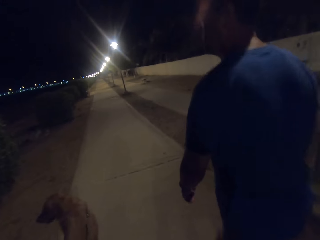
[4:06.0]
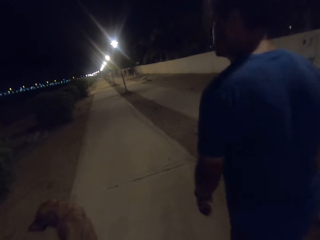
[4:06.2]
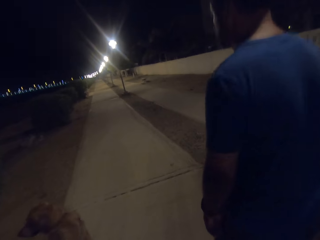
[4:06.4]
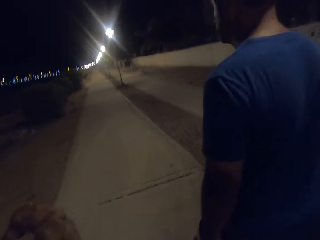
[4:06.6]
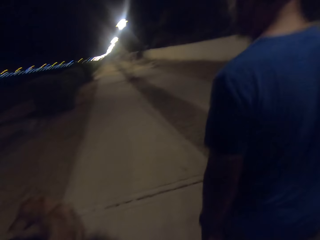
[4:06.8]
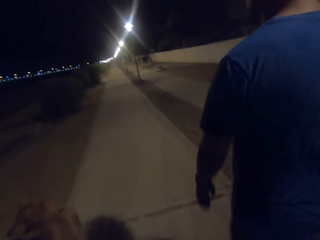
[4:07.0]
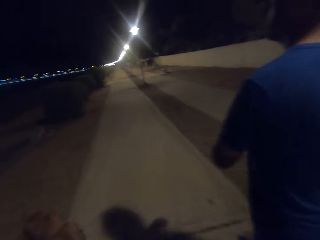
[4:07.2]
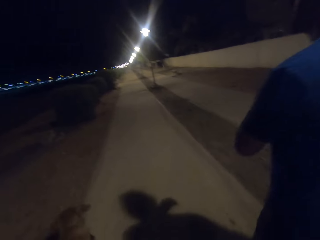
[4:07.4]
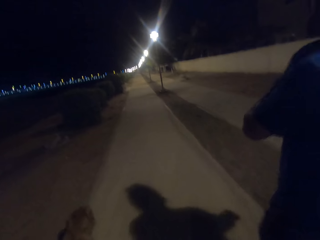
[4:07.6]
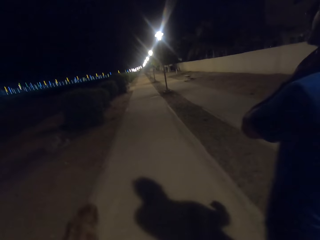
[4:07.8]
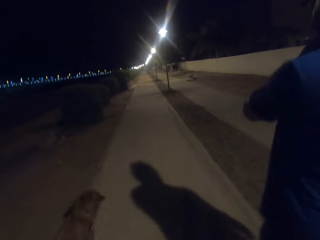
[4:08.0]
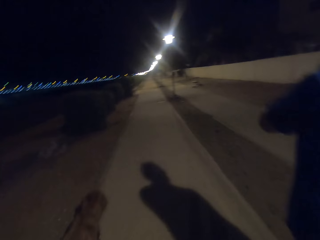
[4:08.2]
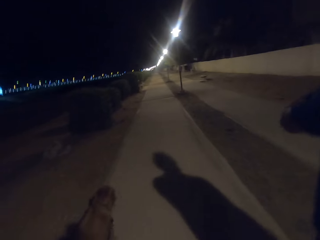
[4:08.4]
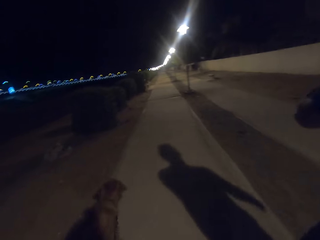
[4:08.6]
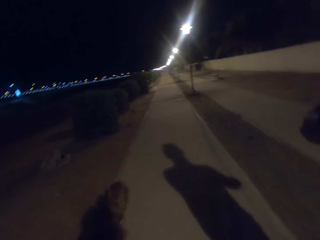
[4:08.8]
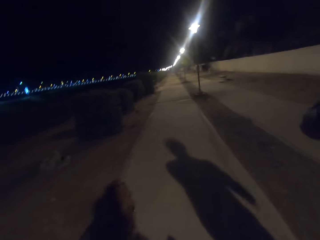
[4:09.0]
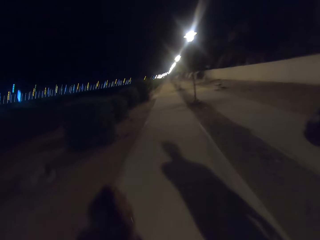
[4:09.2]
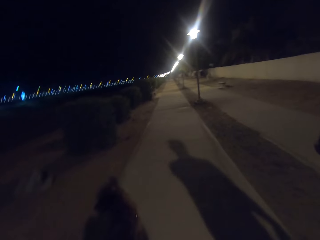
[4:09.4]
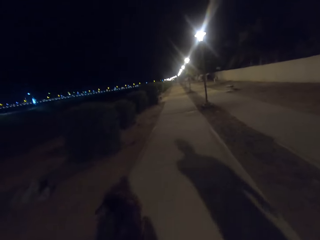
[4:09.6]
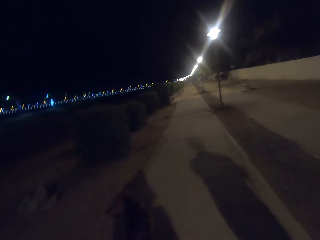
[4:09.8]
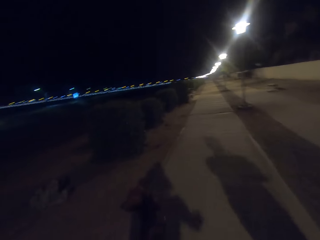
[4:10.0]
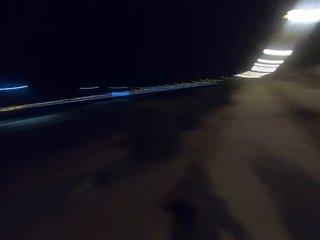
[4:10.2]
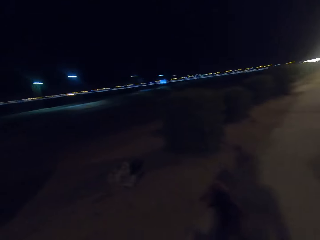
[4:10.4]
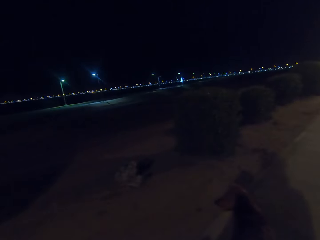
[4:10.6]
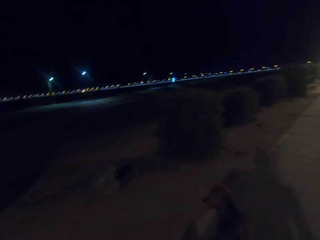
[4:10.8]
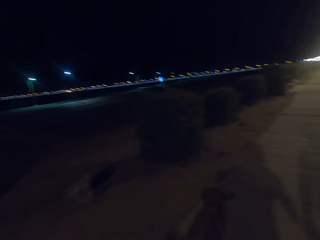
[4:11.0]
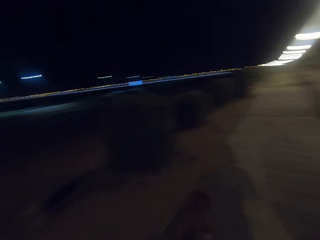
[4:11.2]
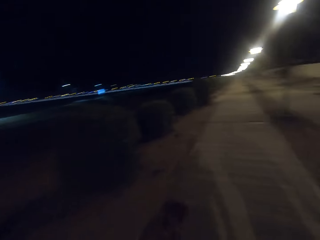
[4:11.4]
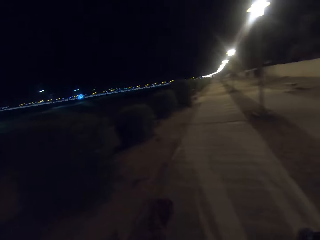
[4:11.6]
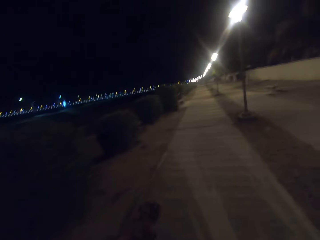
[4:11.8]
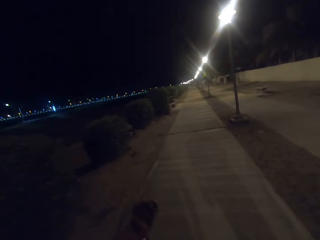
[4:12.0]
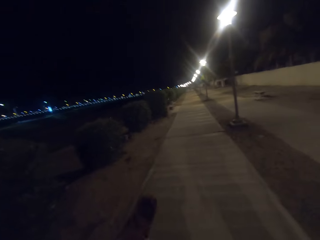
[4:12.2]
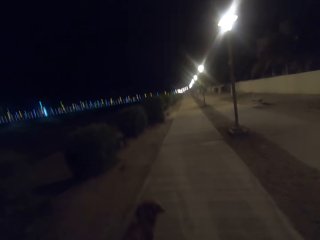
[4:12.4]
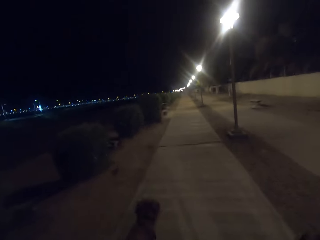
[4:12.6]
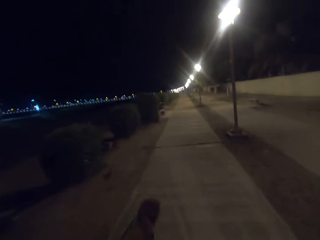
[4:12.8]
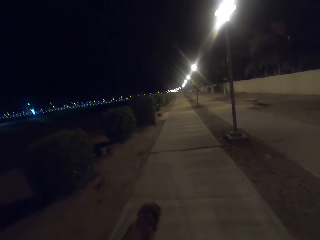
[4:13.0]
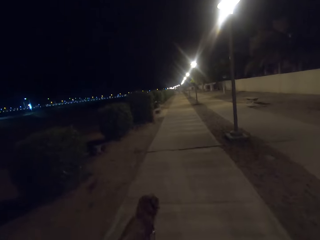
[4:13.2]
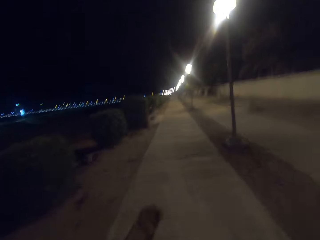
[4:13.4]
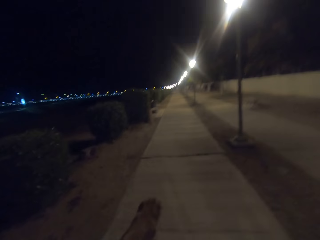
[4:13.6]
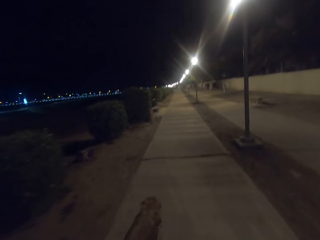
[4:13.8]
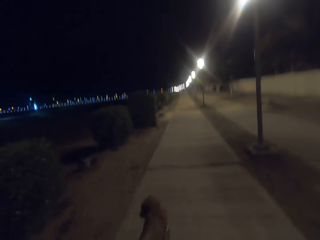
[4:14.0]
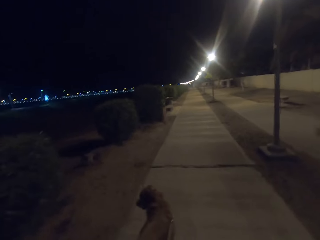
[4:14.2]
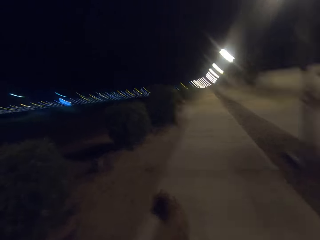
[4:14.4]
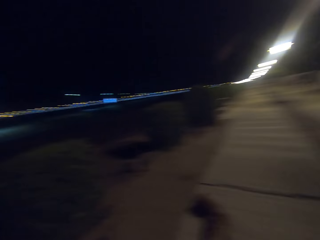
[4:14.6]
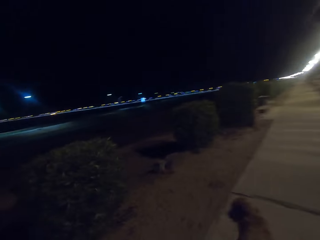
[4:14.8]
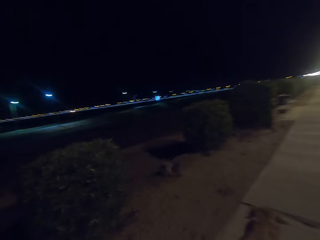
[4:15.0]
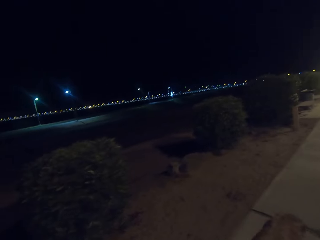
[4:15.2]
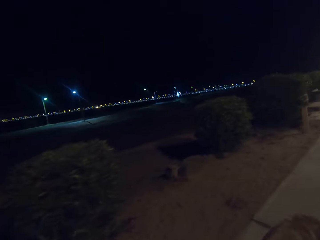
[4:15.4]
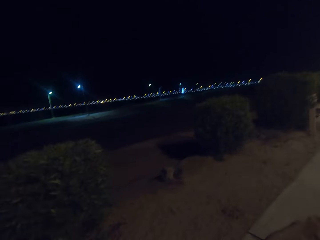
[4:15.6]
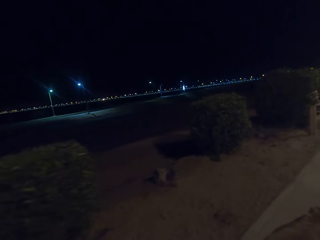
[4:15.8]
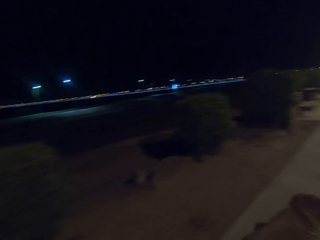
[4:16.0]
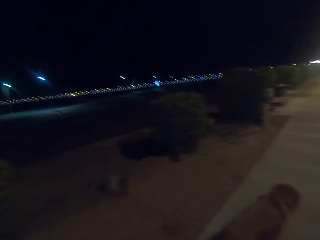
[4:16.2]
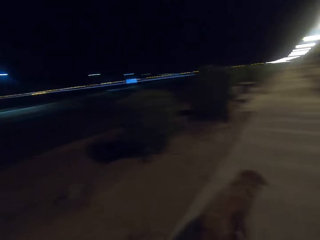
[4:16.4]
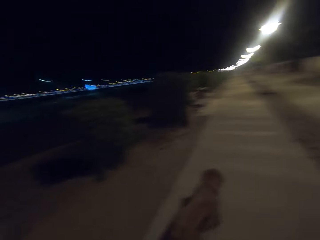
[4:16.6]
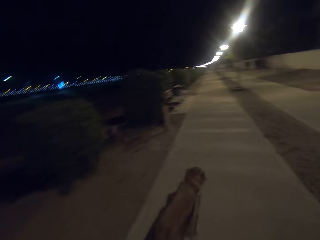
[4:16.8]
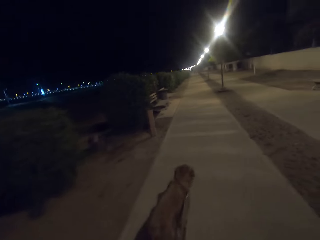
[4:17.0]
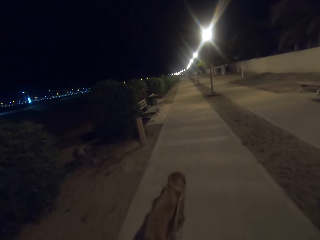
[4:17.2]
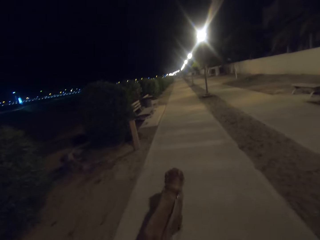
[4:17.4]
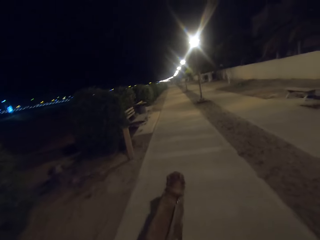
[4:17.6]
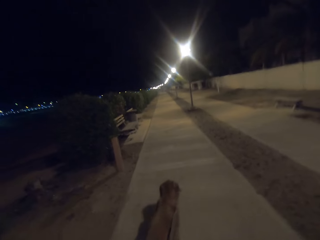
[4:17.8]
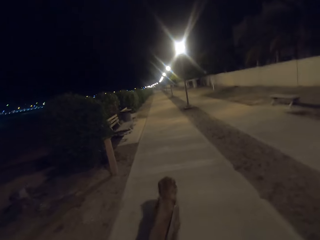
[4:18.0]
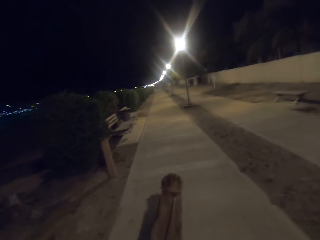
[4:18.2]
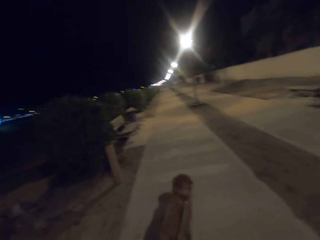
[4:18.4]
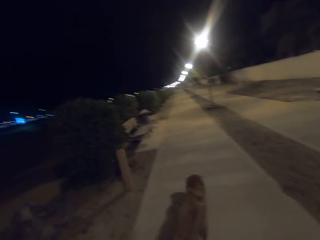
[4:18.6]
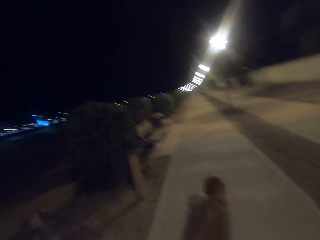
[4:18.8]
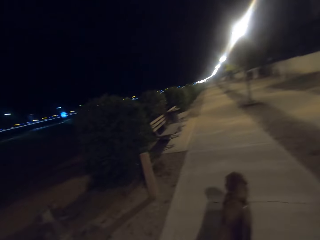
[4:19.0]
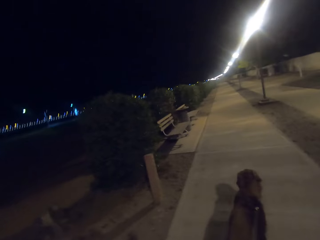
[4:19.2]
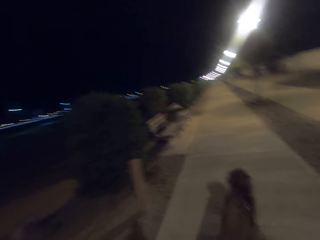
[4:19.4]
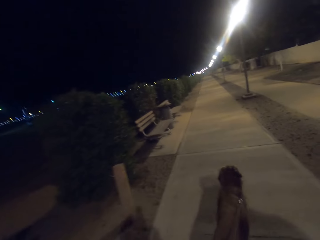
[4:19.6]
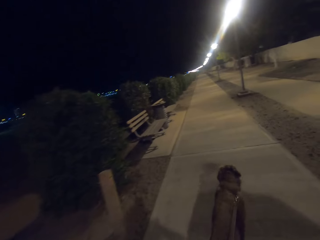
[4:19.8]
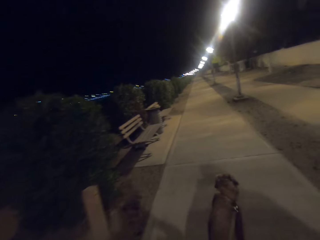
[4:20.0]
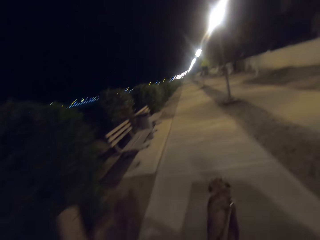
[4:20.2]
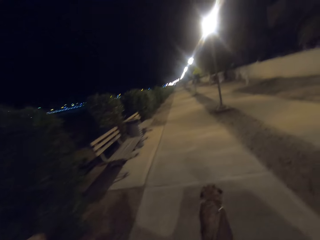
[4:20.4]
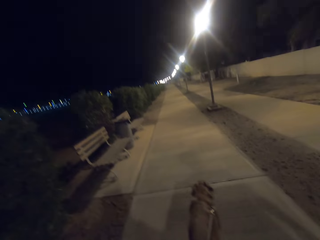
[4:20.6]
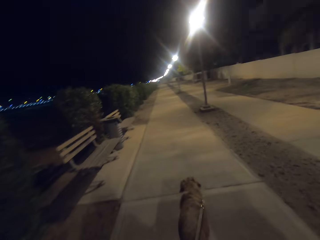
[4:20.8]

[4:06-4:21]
The camera wearer walks the dog in the park. They look at the lights. They look around the park. They talk to a man. They walk on the walkway.

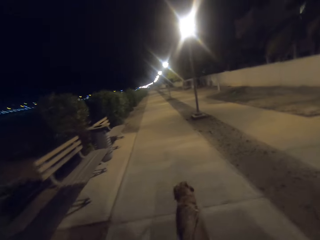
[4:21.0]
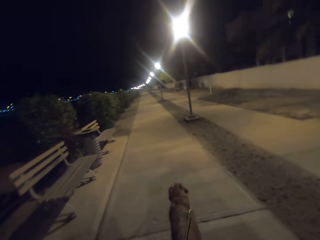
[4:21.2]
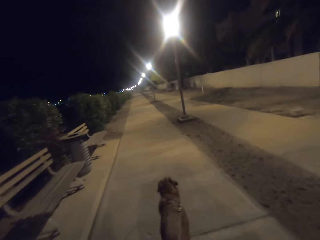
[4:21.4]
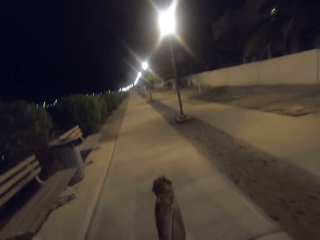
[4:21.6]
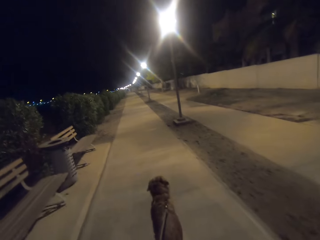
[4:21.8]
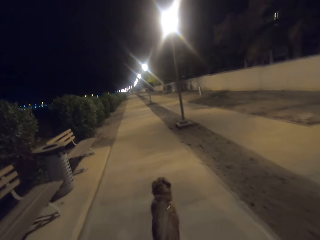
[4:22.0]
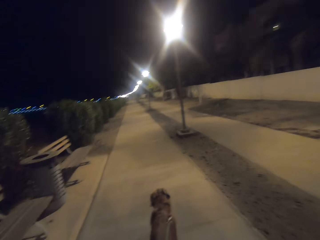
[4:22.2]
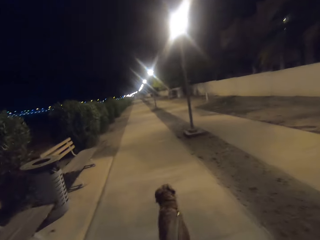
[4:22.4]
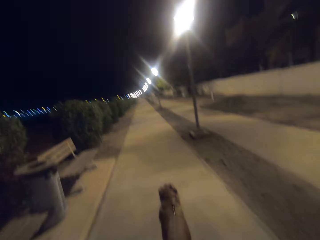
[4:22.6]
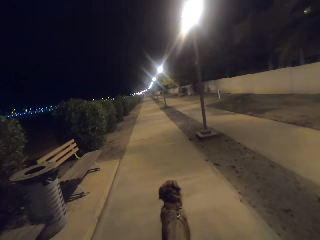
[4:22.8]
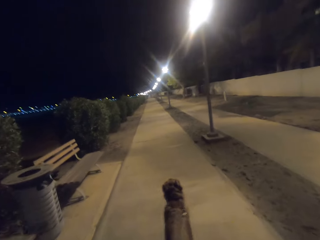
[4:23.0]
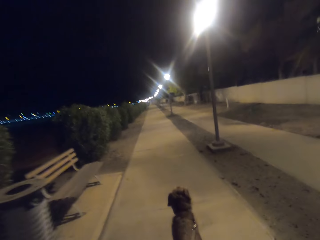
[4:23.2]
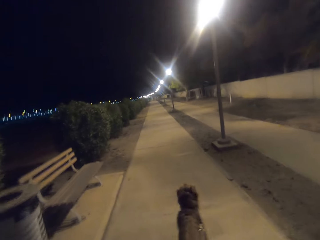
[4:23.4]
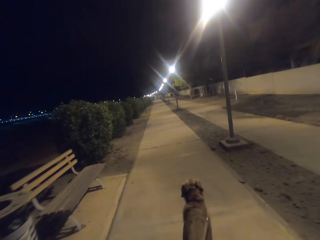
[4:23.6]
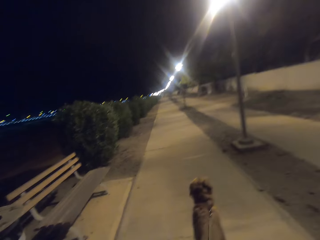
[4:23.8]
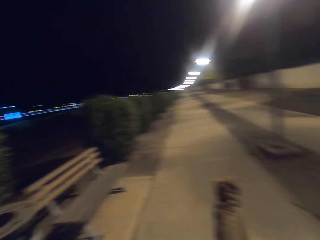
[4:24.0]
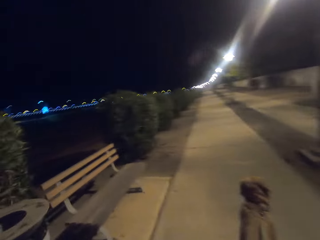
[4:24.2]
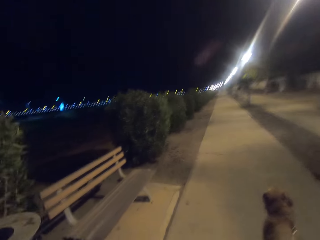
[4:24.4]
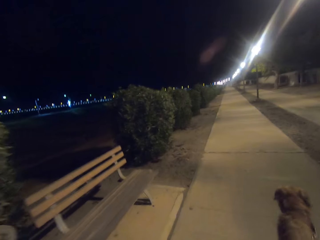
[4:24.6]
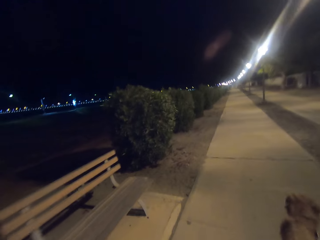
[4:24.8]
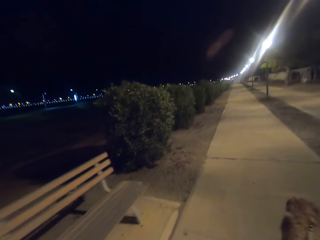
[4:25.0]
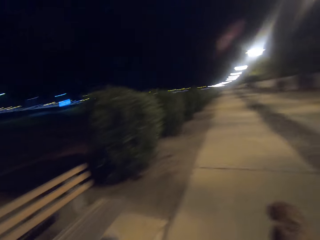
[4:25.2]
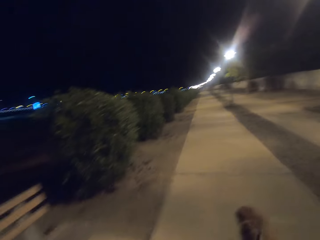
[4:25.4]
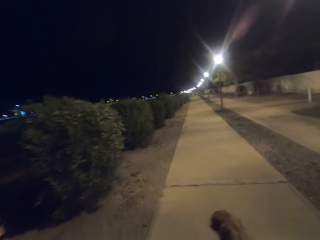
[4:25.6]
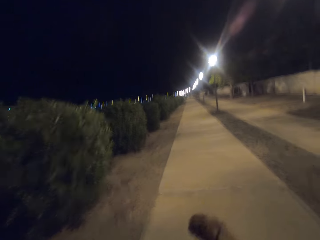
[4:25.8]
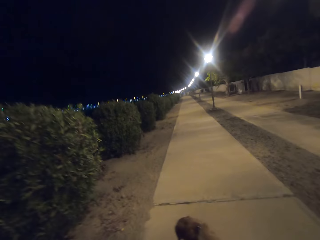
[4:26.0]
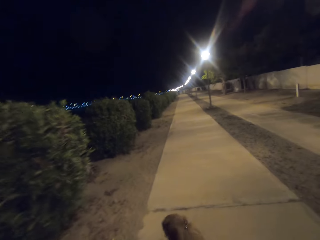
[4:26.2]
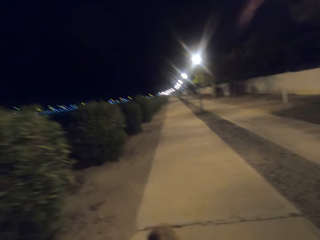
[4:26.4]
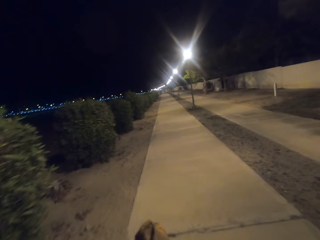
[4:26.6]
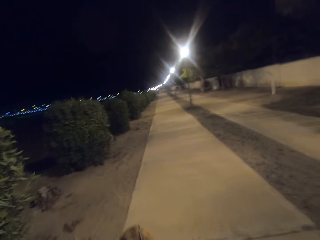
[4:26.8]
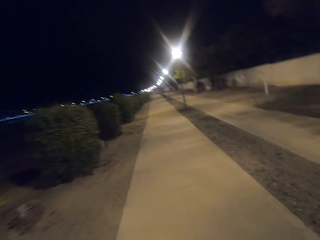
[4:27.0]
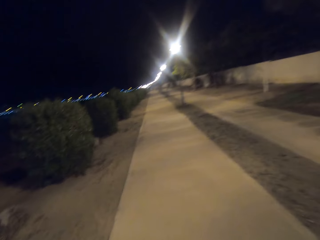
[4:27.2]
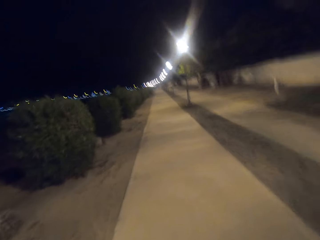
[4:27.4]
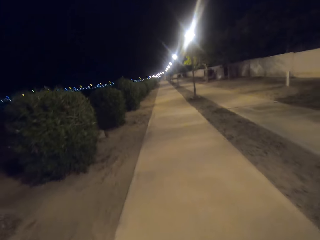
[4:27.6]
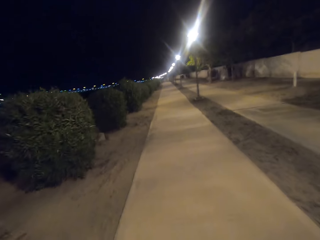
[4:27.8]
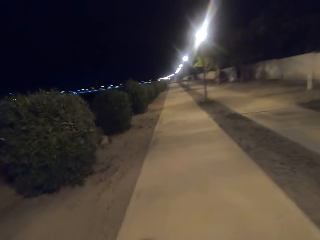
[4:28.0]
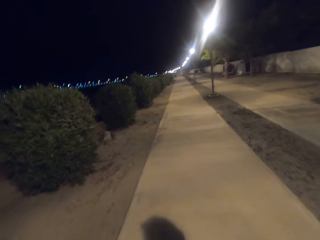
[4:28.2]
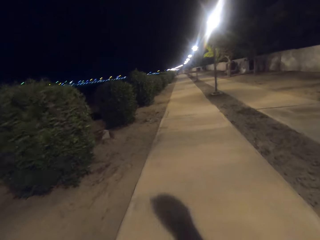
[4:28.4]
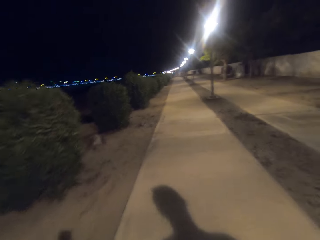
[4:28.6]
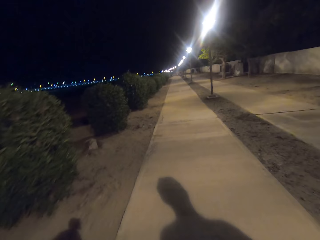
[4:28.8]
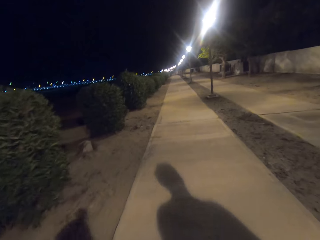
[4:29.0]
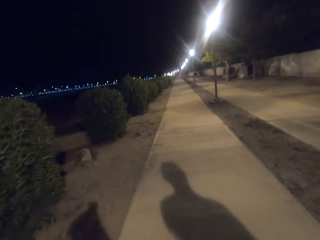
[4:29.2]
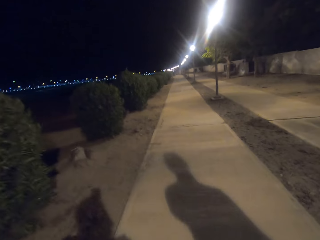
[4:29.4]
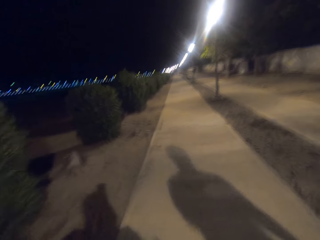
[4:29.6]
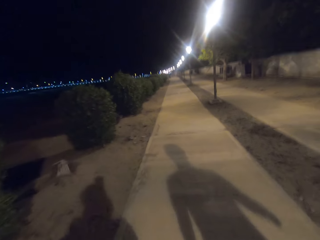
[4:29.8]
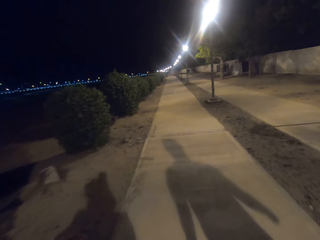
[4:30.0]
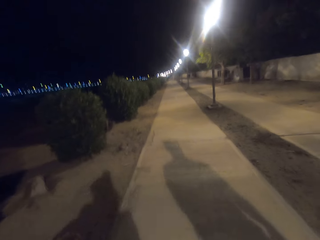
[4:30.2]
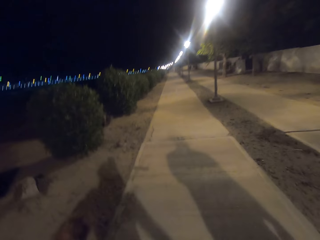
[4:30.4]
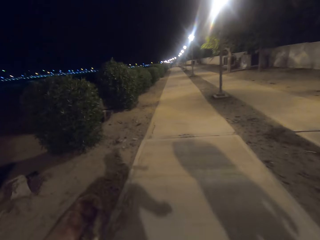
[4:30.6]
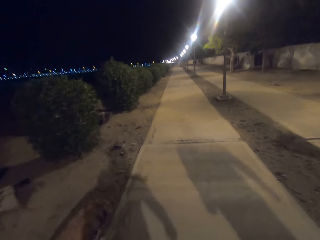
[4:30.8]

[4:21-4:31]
The camera wearer walks the dog in the park. They look at the dog.
